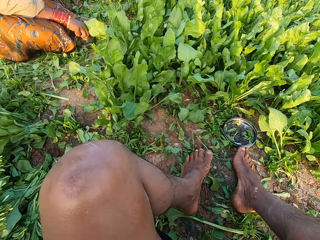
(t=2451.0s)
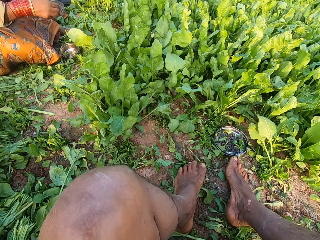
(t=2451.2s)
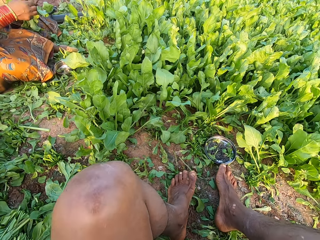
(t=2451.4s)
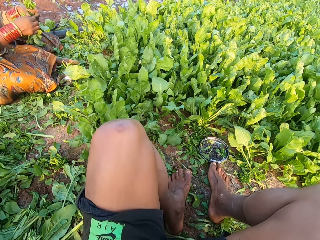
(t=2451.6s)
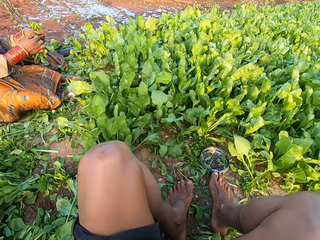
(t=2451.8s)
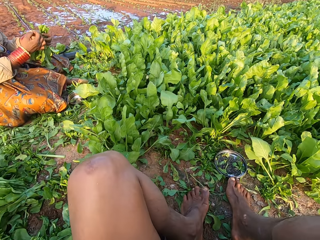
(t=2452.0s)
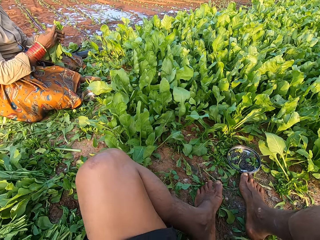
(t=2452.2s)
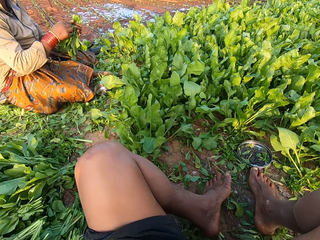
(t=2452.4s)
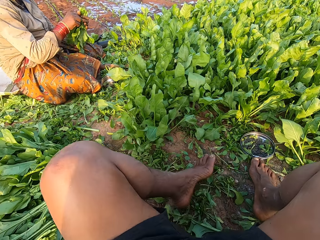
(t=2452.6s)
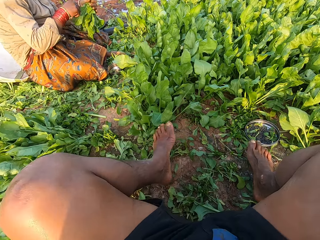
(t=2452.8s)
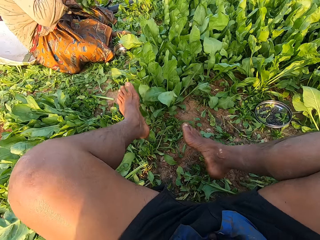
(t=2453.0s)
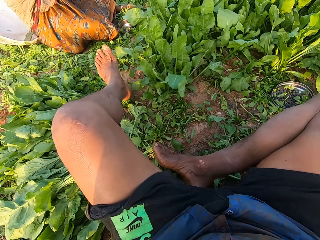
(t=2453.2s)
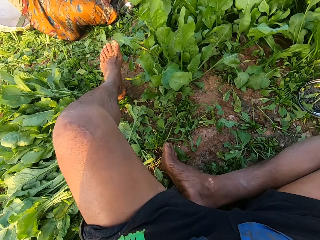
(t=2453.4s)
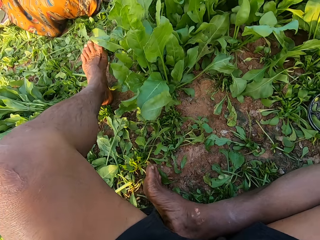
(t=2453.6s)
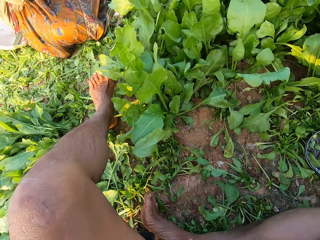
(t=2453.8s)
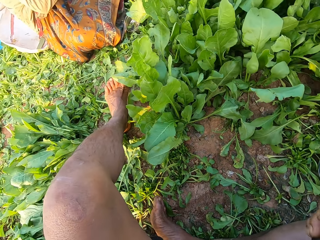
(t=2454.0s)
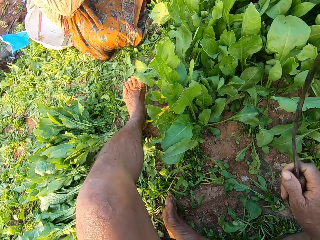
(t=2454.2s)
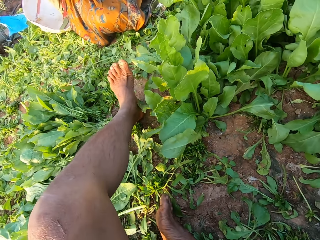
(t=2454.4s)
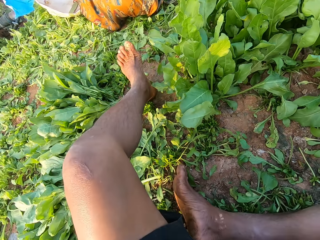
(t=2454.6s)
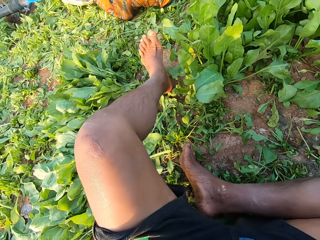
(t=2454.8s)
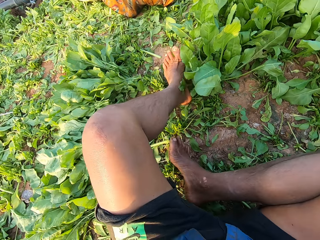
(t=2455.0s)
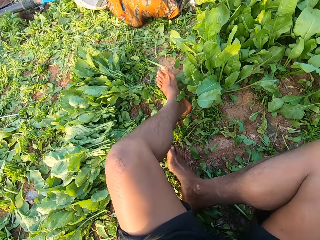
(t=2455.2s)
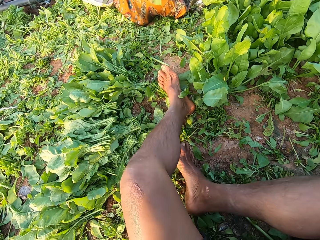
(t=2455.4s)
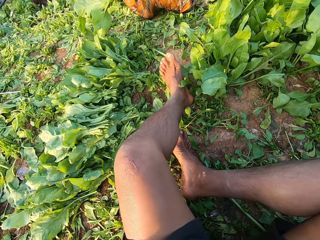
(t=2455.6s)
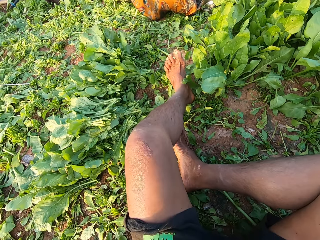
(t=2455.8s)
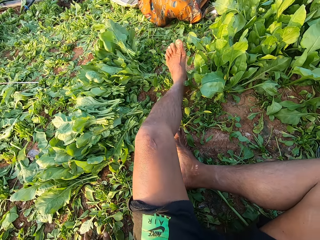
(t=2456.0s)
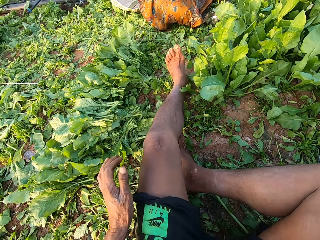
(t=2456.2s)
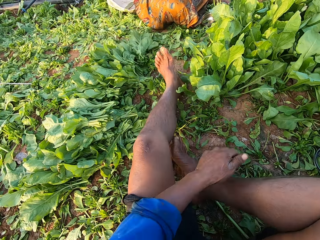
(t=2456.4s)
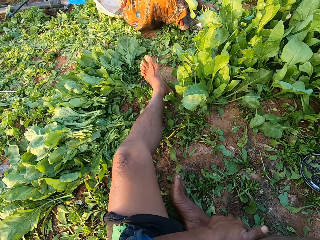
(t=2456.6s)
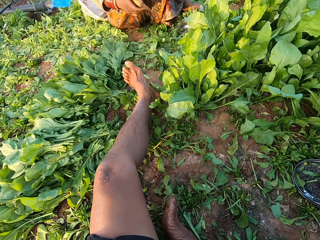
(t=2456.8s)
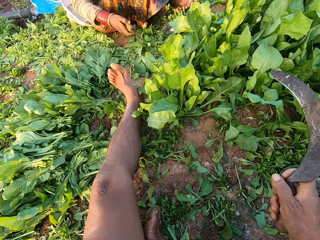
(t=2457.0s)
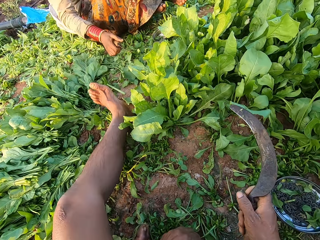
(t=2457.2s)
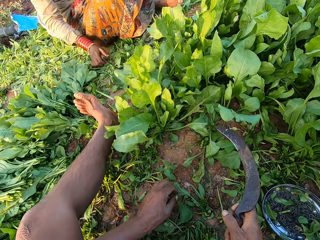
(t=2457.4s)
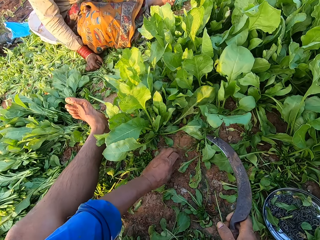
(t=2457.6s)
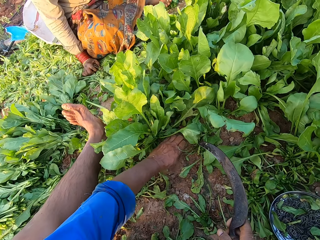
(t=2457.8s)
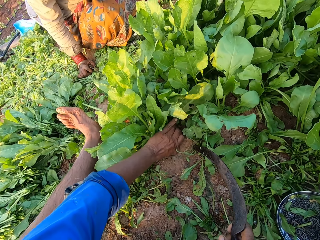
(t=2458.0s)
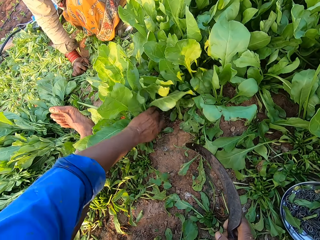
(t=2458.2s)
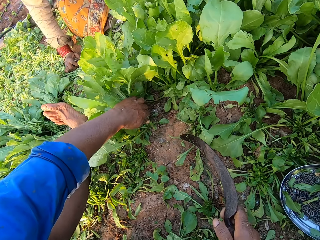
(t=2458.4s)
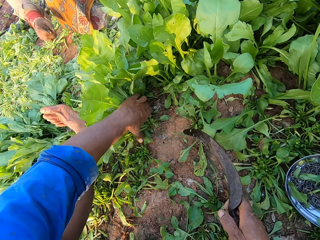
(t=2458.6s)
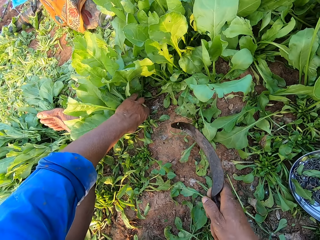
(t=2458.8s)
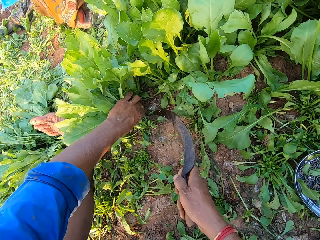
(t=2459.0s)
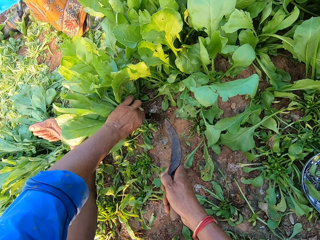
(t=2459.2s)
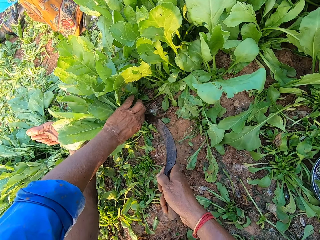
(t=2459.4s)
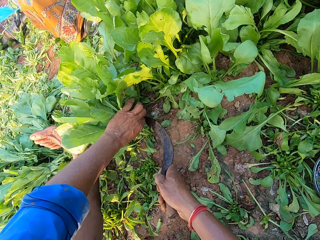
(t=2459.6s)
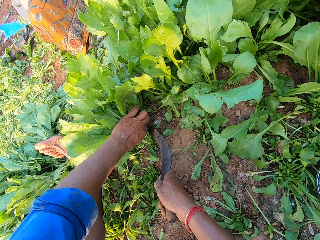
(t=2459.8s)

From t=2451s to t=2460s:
A woman picks a rubber band from the metal plate on the ground with her right hand. The woman binds the spinach plants in her left hand with the rubber band in her right hand. The camera wearer adjusts himself on the ground. The woman drops a bundle of spinach plants on the ground. The camera wearer moves his right leg on the ground with his left hand. He folds the leg. The woman drops a spinach leaf on the ground with her right hand. The woman adjusts her position on the ground. The camera wearer holds spinach plants on the ground with his left hand. He aligns the spinach in the left hand. He cuts the spinach plants from the ground with the sickle in his right hand.

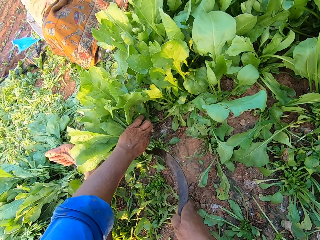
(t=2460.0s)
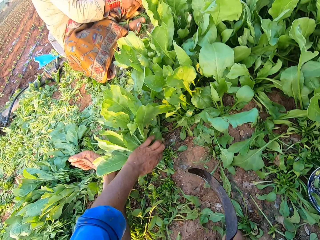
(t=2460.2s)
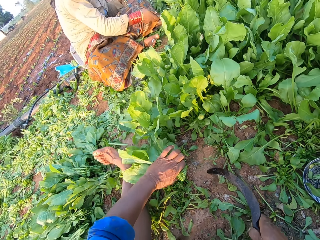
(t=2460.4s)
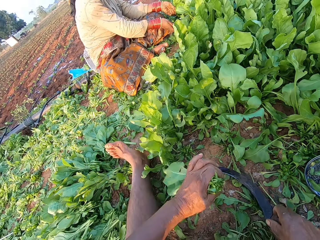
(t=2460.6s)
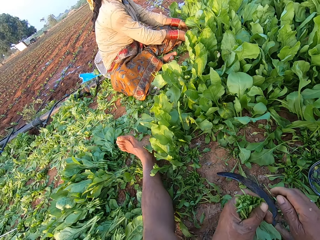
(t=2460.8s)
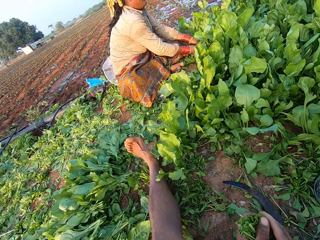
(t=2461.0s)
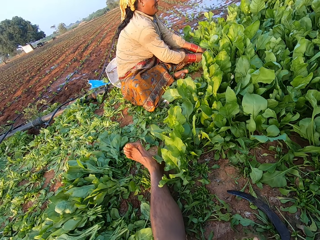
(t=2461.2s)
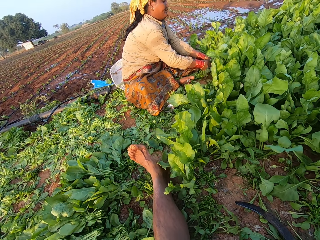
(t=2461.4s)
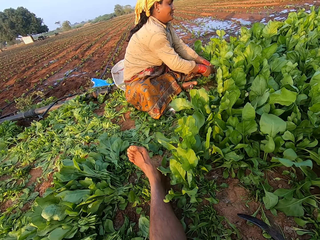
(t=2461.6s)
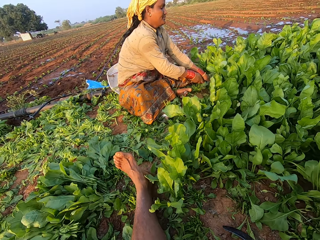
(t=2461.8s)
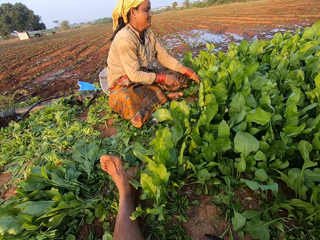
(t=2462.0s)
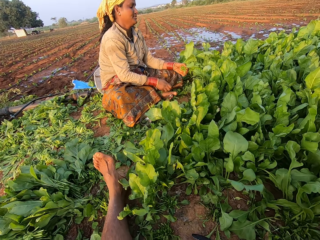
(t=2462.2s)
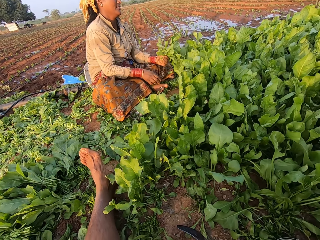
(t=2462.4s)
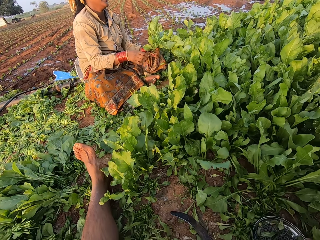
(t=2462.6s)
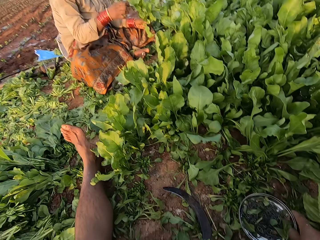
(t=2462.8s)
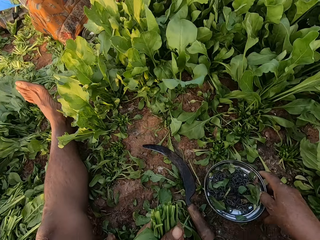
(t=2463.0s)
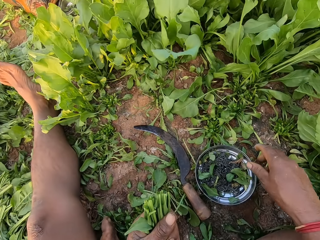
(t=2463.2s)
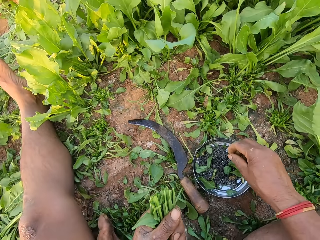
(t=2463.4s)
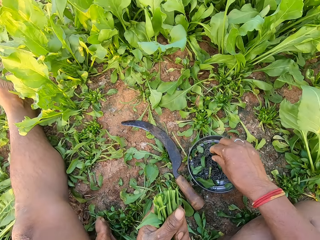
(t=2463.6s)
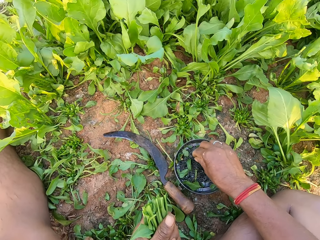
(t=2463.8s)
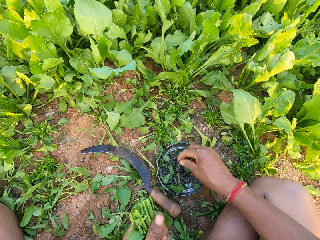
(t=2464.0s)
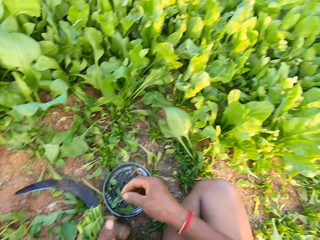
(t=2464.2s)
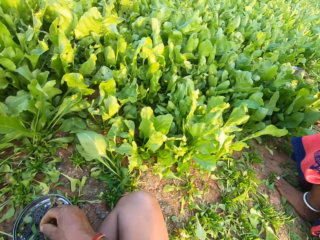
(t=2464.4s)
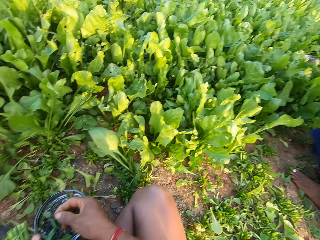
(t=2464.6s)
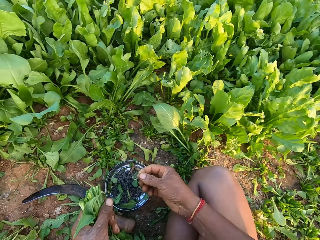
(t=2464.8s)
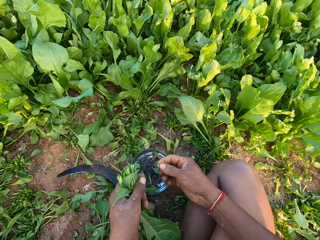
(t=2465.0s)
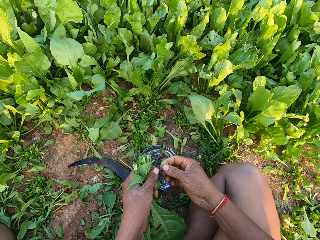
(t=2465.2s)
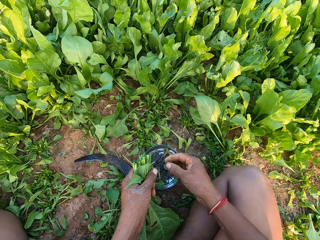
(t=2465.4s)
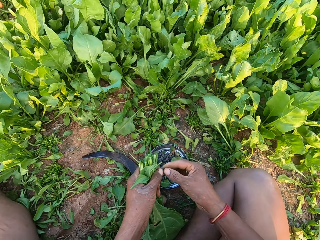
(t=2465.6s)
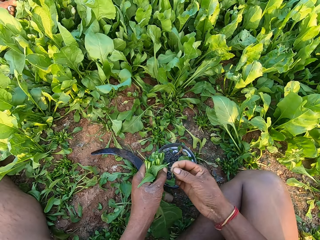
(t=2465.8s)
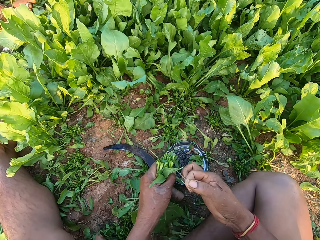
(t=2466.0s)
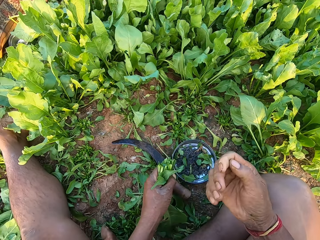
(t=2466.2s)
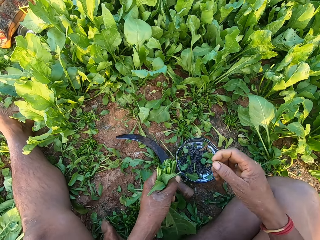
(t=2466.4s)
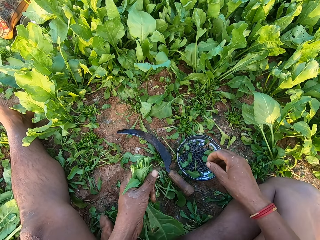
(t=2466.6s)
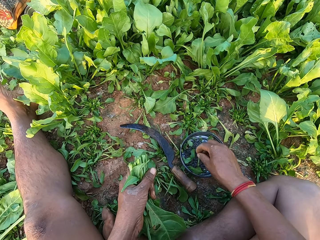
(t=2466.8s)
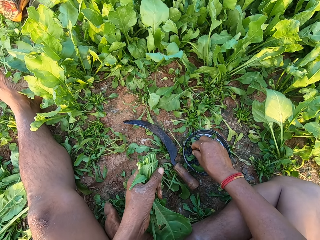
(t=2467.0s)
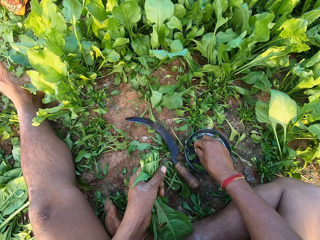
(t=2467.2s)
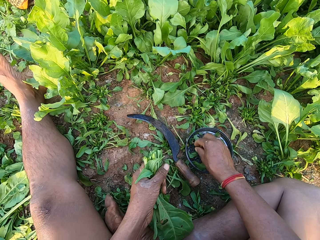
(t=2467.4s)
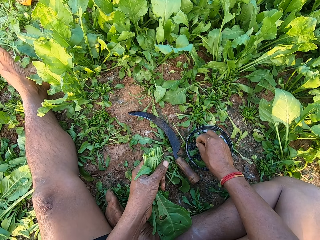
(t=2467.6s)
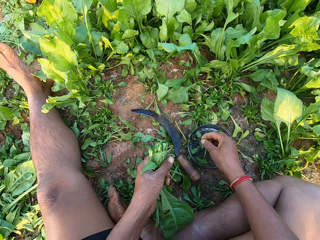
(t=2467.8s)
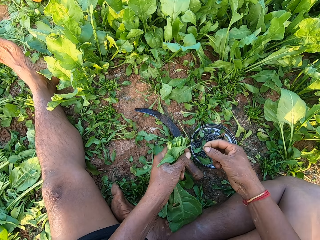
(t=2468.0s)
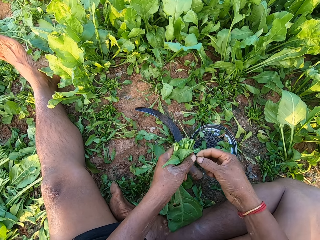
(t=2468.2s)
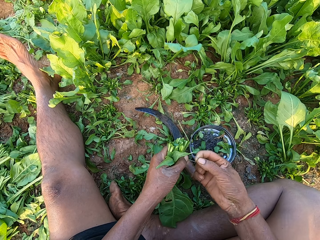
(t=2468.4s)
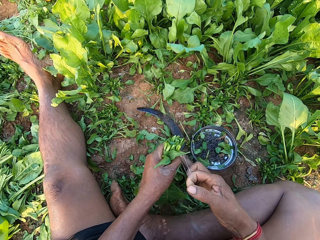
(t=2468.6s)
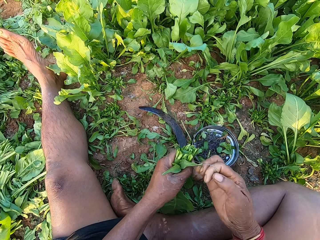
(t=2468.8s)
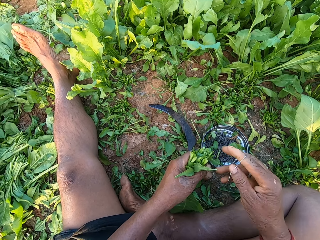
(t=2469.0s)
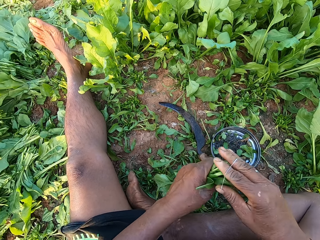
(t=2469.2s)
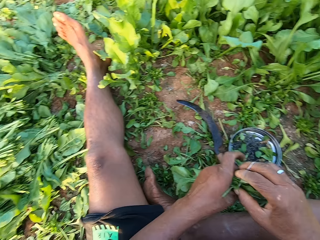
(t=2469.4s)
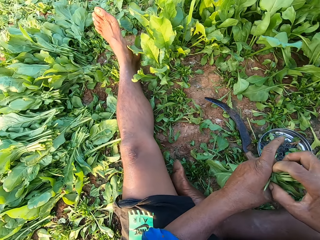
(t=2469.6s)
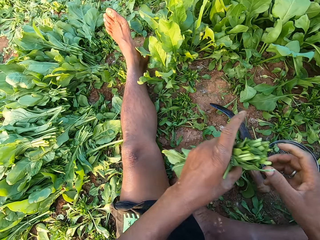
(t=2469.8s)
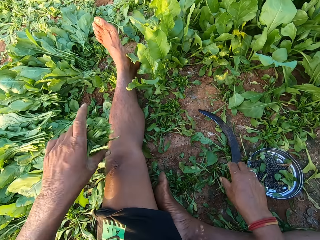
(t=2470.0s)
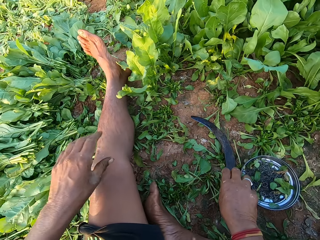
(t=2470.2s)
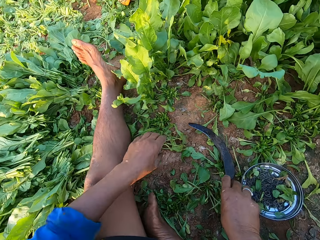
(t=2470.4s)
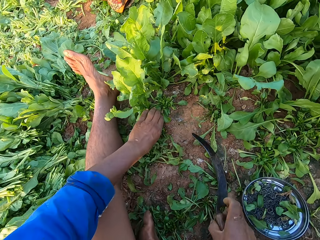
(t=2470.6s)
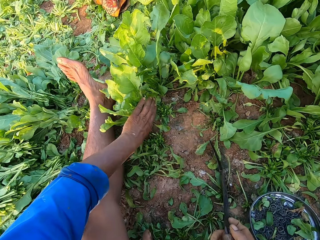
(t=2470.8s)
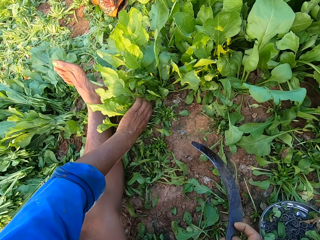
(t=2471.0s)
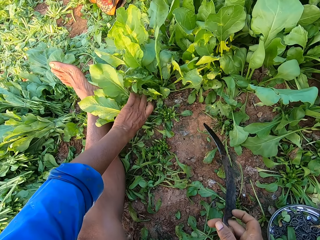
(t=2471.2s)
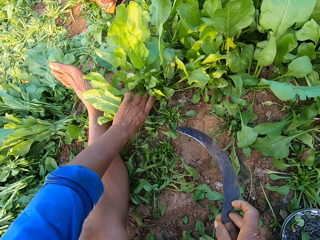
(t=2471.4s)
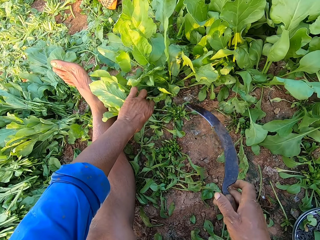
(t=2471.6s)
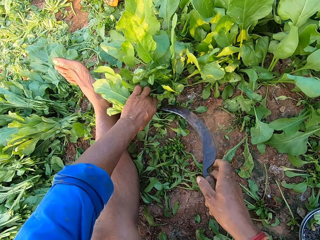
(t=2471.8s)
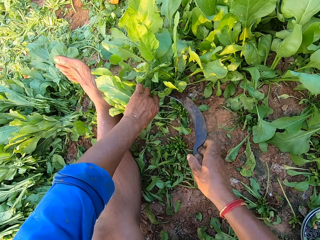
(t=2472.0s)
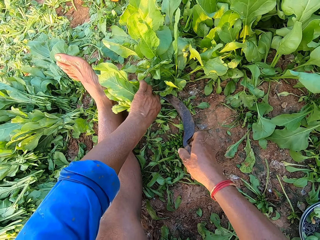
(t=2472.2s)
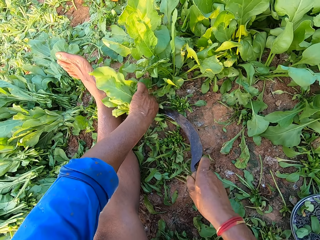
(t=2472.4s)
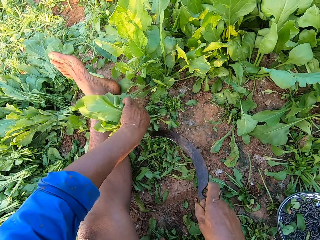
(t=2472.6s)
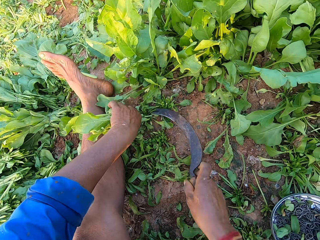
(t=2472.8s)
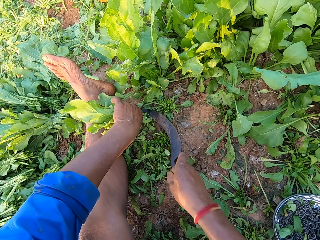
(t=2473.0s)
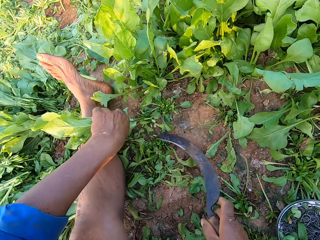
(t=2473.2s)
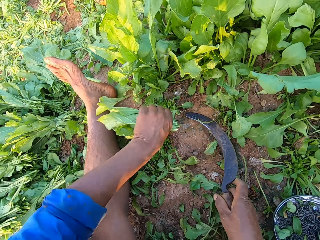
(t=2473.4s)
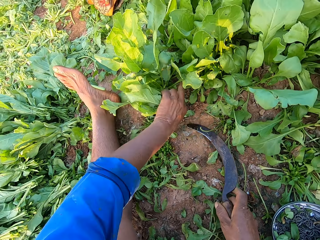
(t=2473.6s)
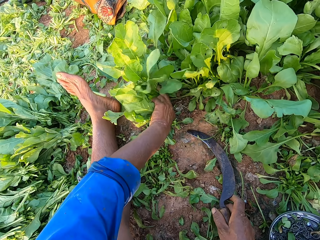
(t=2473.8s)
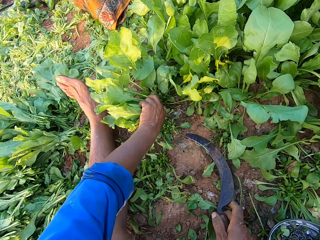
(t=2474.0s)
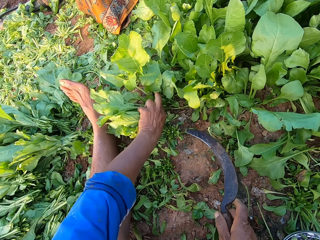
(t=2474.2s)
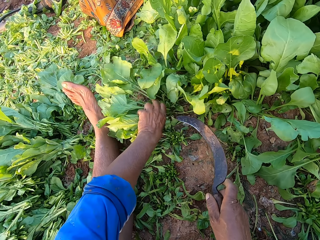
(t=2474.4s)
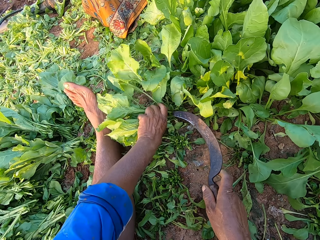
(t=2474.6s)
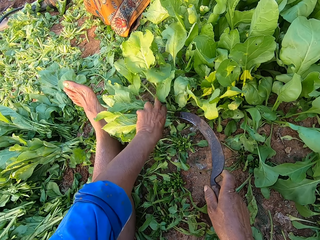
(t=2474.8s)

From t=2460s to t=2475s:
The camera wearer drops the sickle on the ground with his right hand. A woman holds the spinach plants on the ground with her hands. The camera wearer holds the spinach bundle with his hands. He converses with the woman. The woman picks a bundle of spinach plants from the ground with her left hand. The woman touches the leaves of the spinach plants with her right hand. The camera wearer drops the metal plate on the ground with his right hand. He picks a rubber band or bladder from the metal plate on the ground with his right hand. He passes the rubber band from his right hand to his left hand. He straightens the bladder. He drops a rubber band into the metal plate on the ground with his right hand. He holds the rubber band with his hands. He stretches the rubber band with his hands. He drops the rubber in his left hand on the ground. He picks a rubber band from the metal plate on the ground with his right hand. He holds the rubber band with his hands. He stretches the rubber band with his hands. He wraps the rubber band around his right hand. He straightens the bladder. He binds the spinach plants in his left hand with the rubber band in his right hand. He drops the bundle of spinach plants on the ground with his left hand. He picks the sickle from the ground with his right hand. He holds spinach plants on the ground with his left hand. He aligns the spinach in the left hand. He cuts the spinach plants from the ground with the sickle in his right hand. He converses with the woman. He holds spinach plants on the ground with his left hand.
